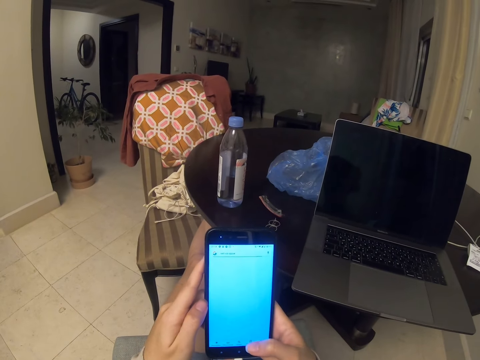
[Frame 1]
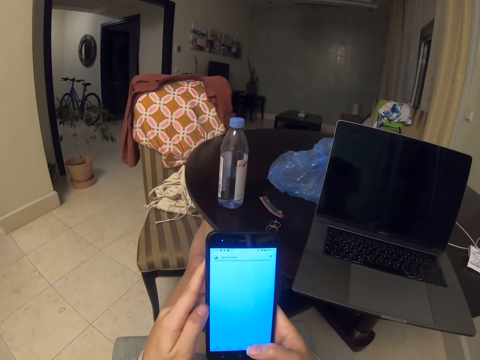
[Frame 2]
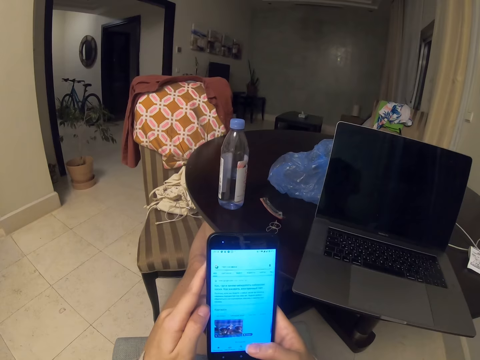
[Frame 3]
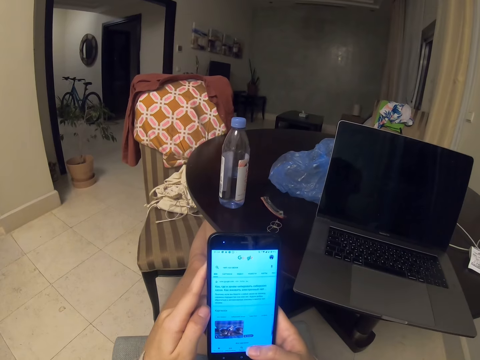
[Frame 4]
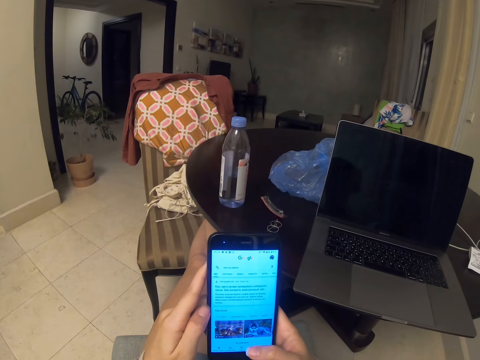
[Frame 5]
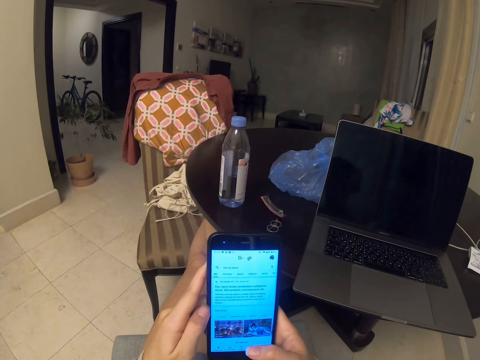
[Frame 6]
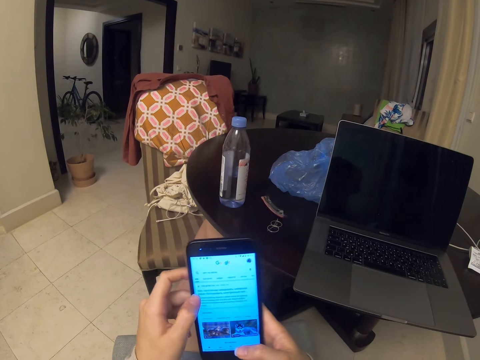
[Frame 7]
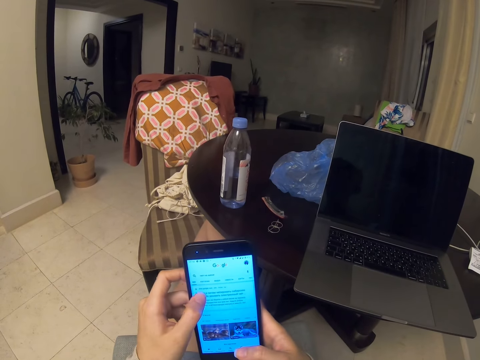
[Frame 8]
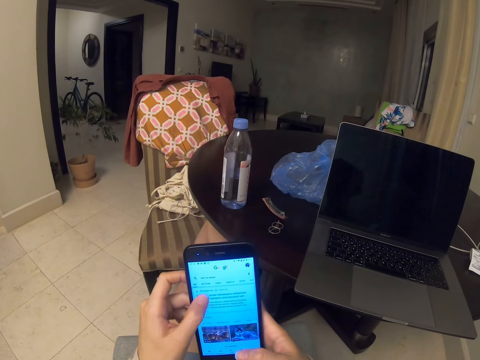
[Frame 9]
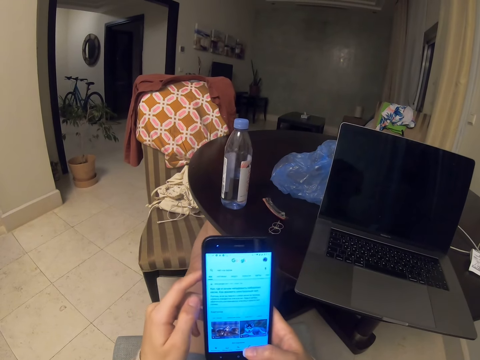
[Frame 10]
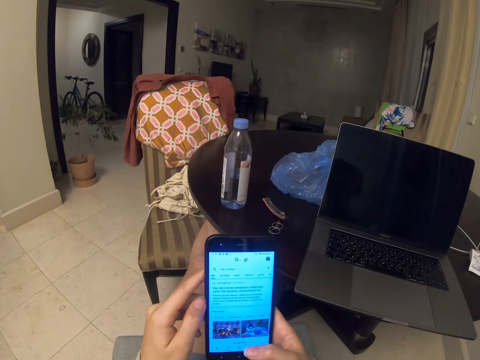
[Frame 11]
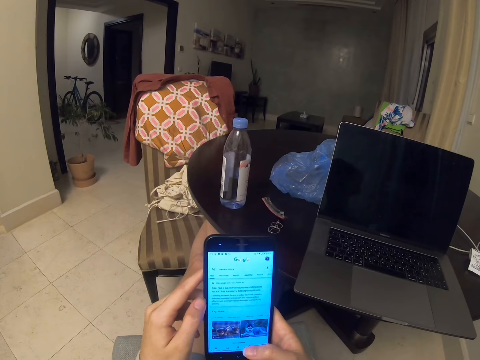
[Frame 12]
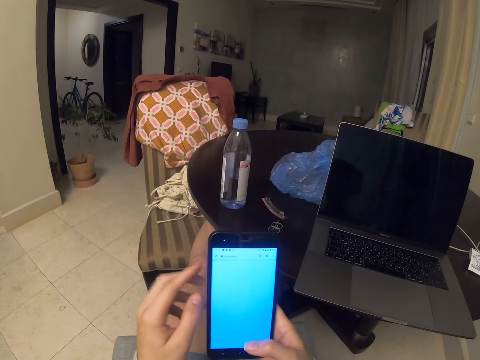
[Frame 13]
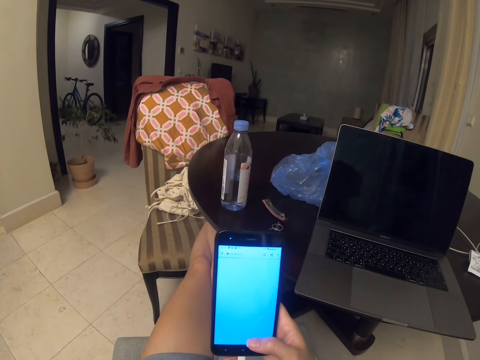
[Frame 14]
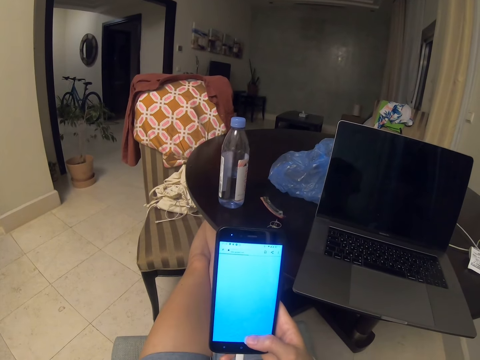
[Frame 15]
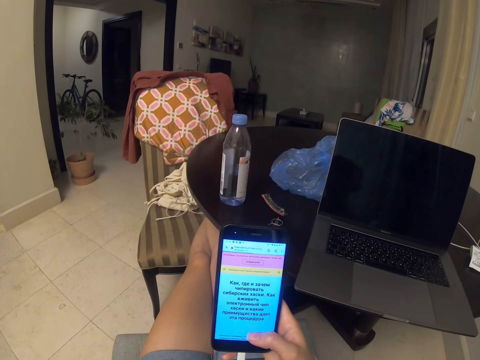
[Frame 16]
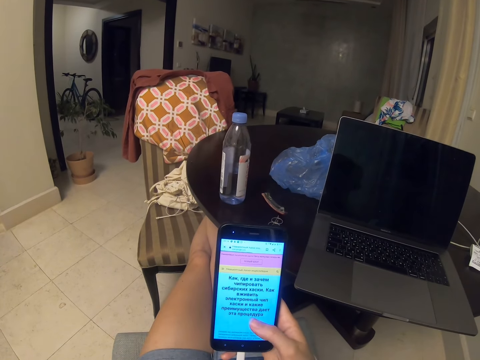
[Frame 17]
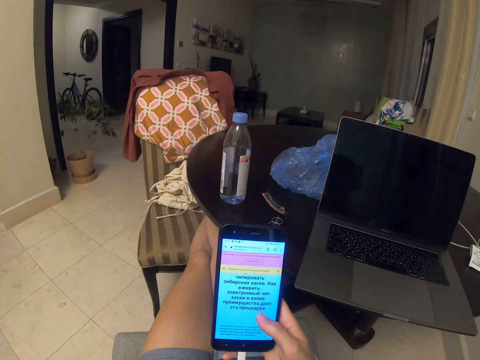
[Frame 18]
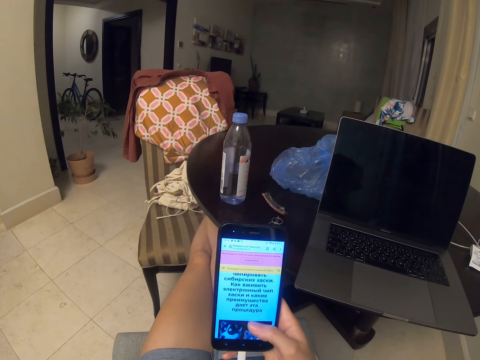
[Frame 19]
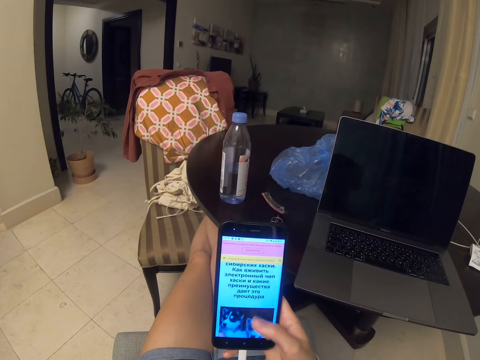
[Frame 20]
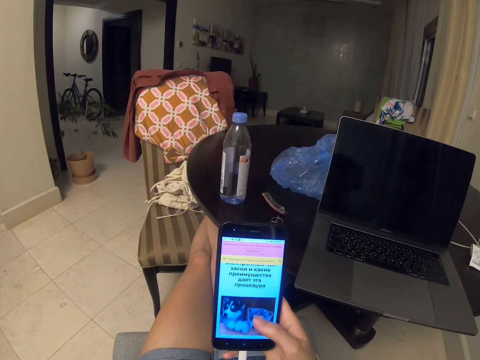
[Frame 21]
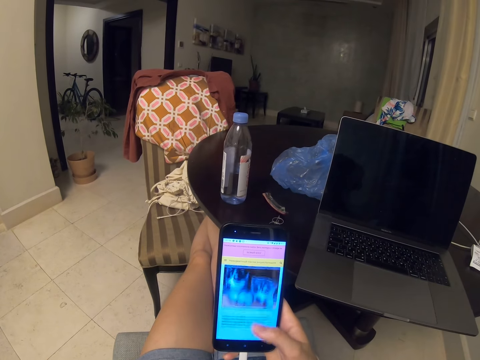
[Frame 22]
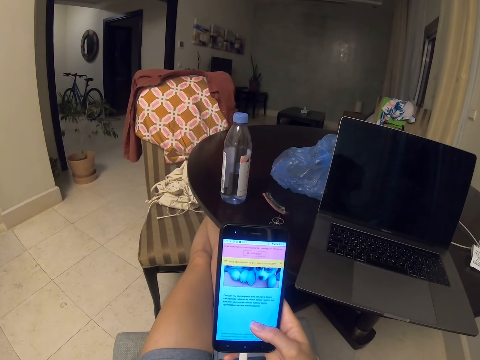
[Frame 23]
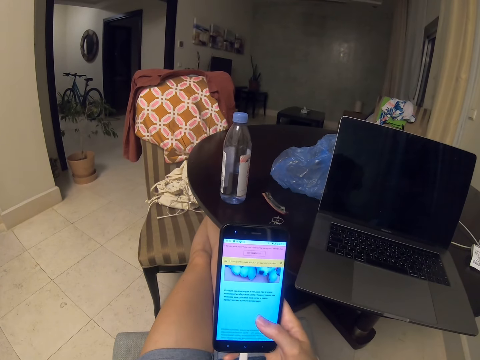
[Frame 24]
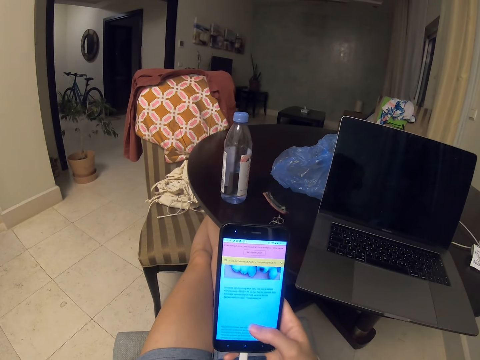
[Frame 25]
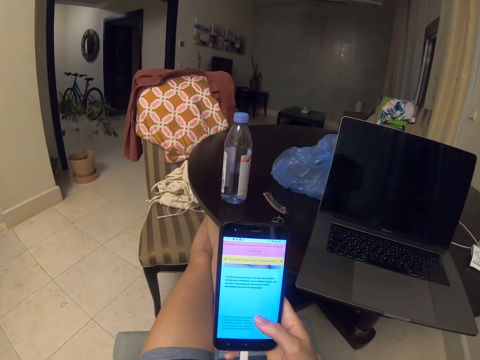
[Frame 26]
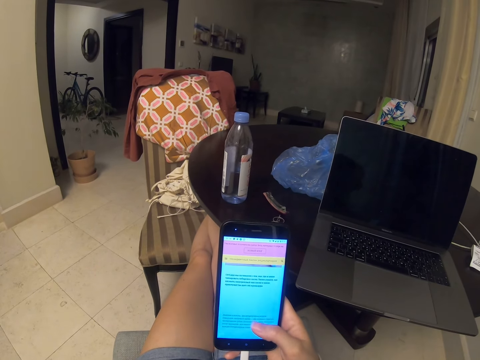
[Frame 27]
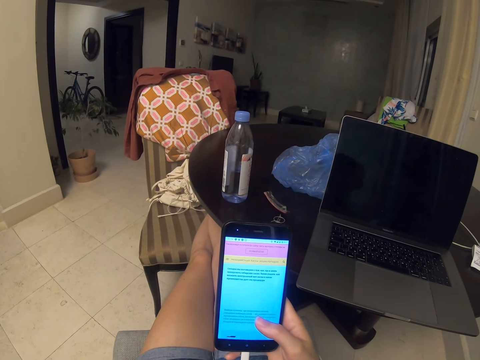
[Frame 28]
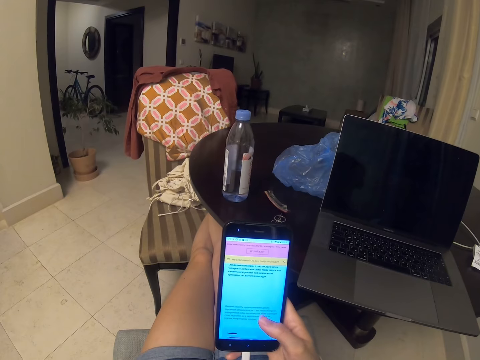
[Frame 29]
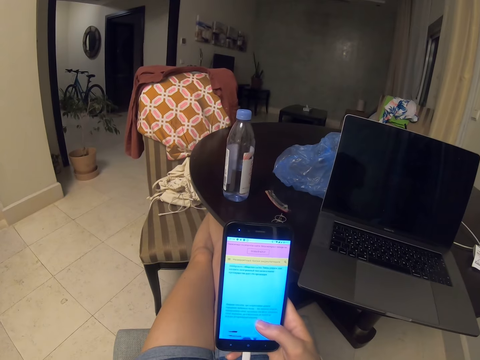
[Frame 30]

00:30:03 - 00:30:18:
The camera wearer opens a page. They tap the screen. They touch their face. They scroll.

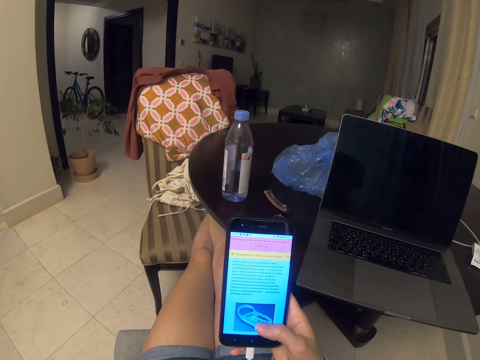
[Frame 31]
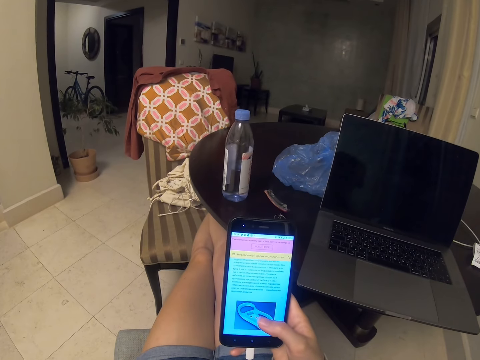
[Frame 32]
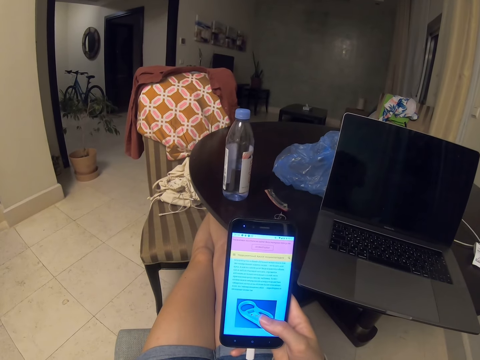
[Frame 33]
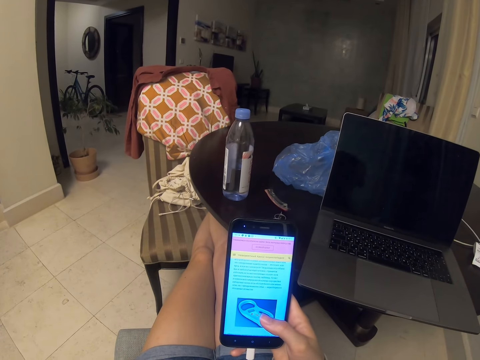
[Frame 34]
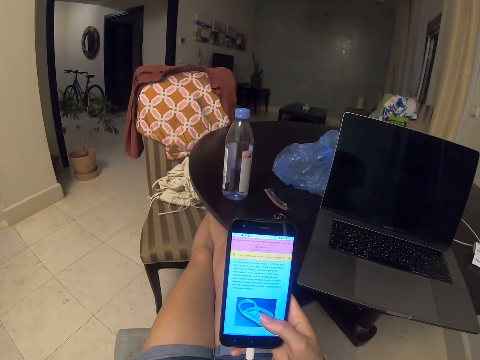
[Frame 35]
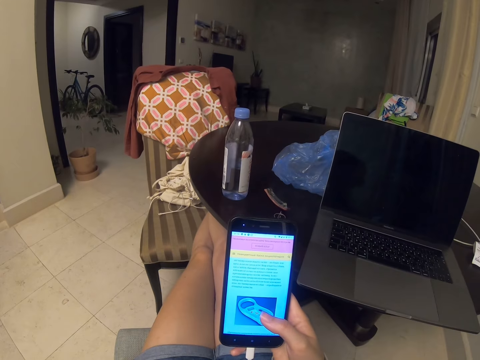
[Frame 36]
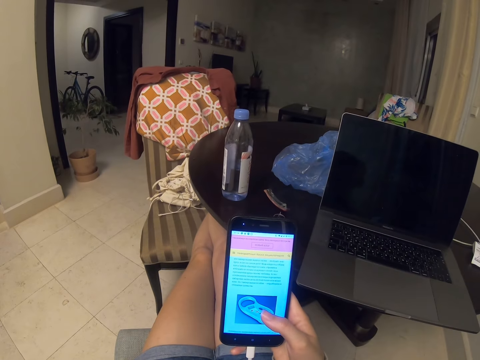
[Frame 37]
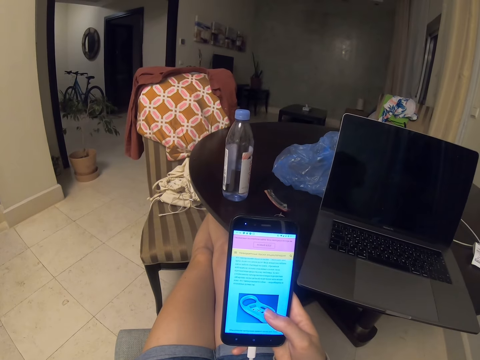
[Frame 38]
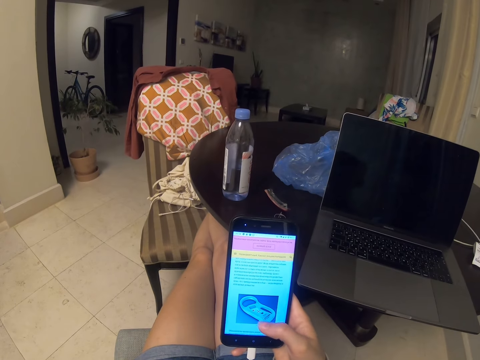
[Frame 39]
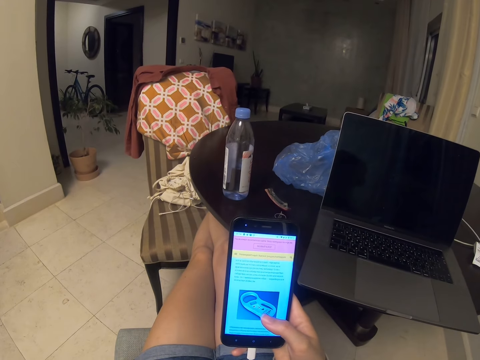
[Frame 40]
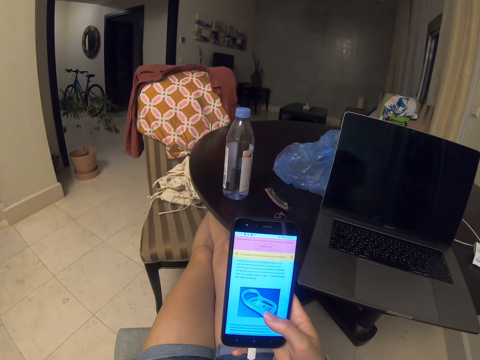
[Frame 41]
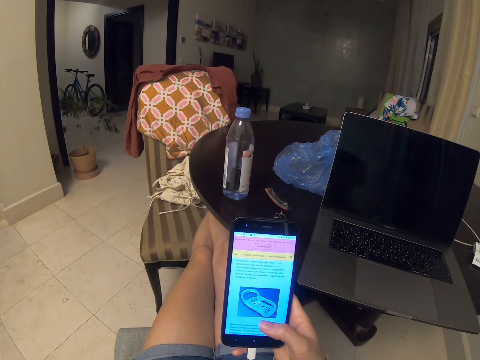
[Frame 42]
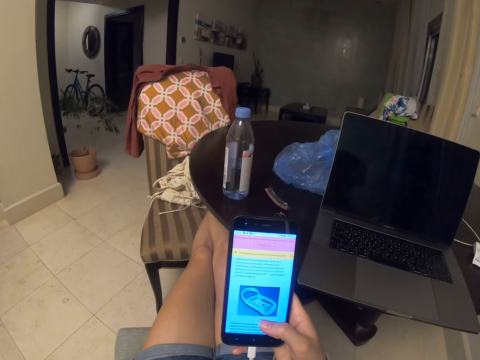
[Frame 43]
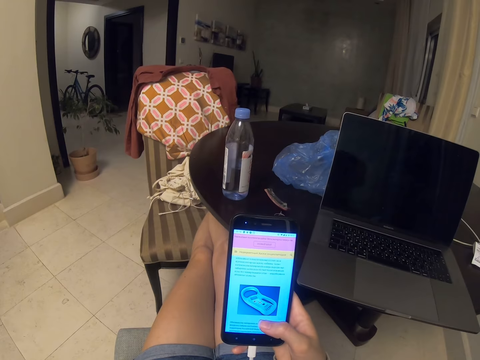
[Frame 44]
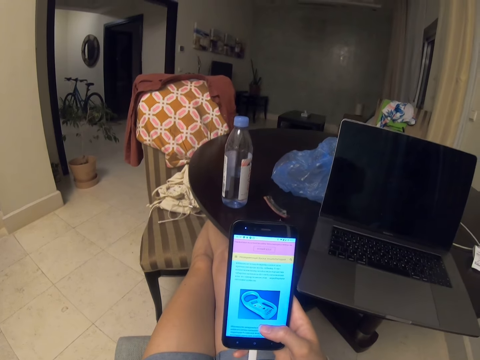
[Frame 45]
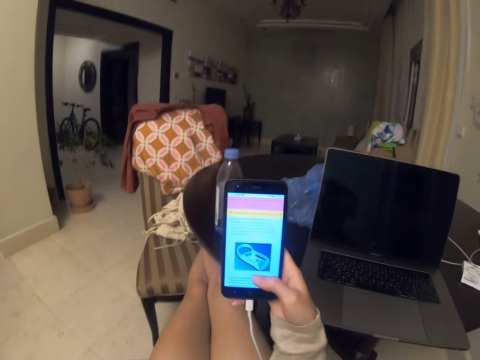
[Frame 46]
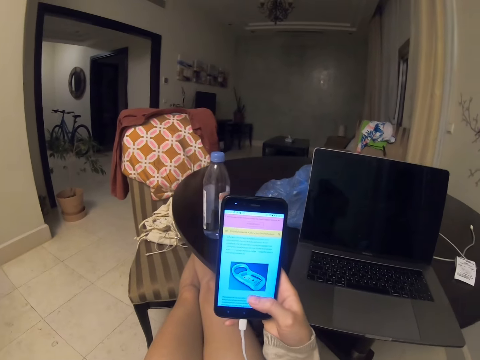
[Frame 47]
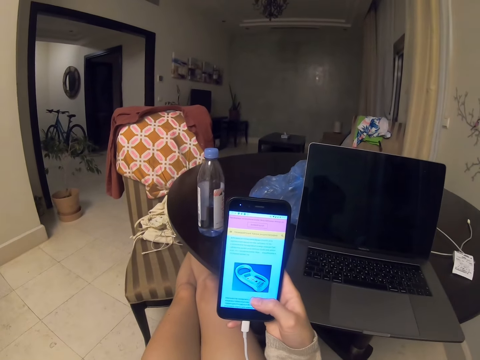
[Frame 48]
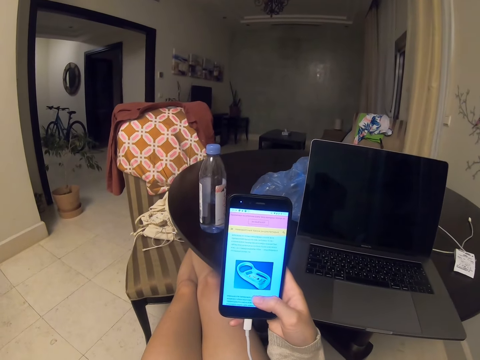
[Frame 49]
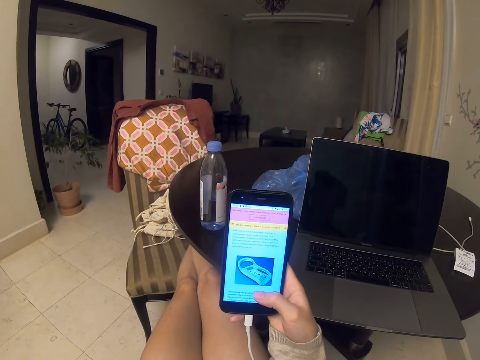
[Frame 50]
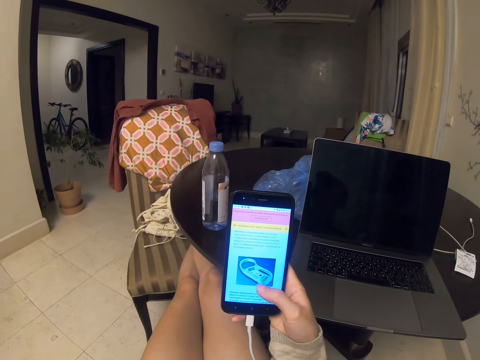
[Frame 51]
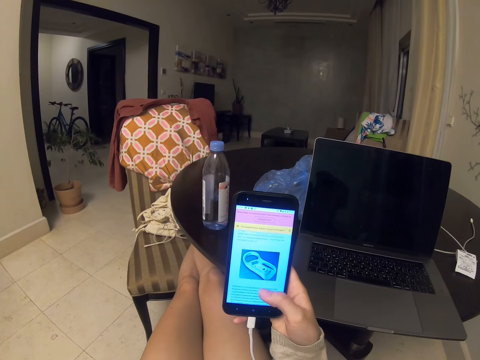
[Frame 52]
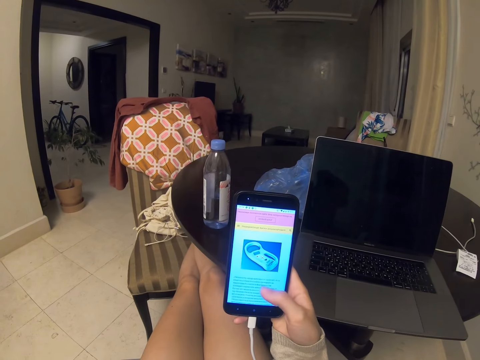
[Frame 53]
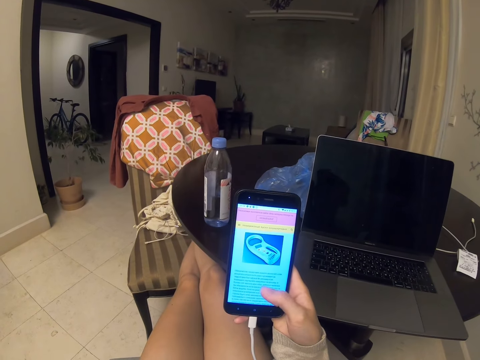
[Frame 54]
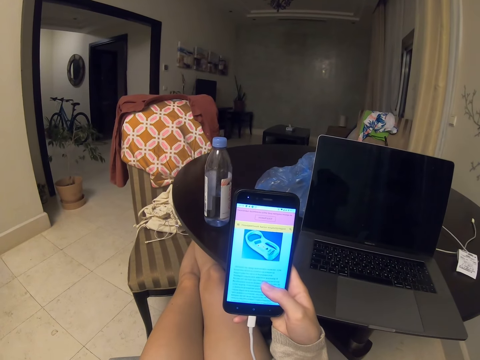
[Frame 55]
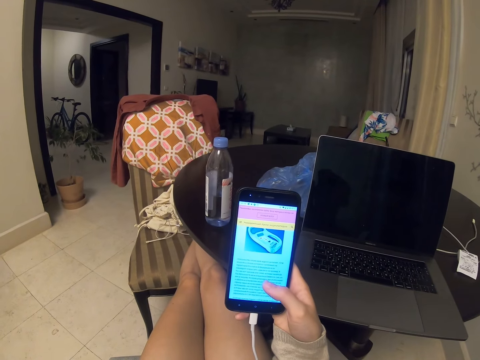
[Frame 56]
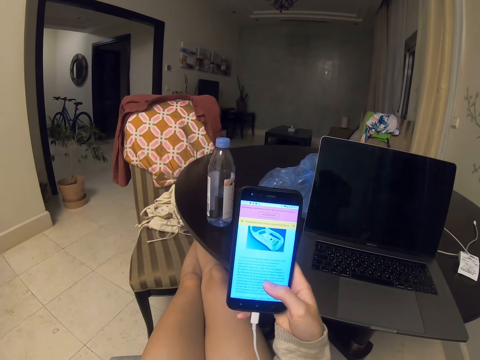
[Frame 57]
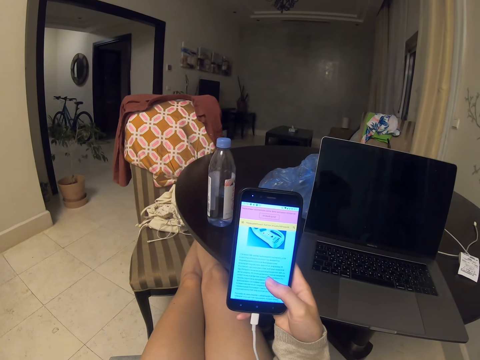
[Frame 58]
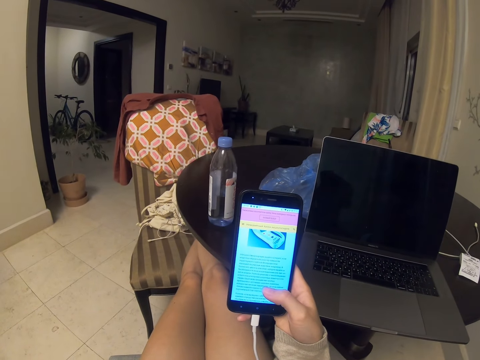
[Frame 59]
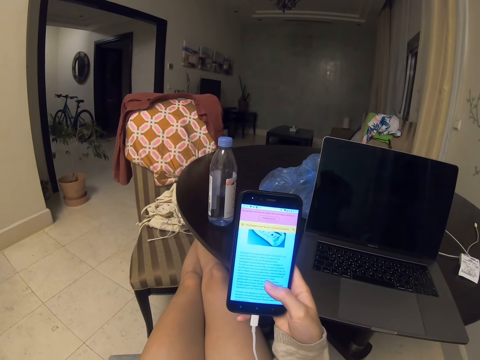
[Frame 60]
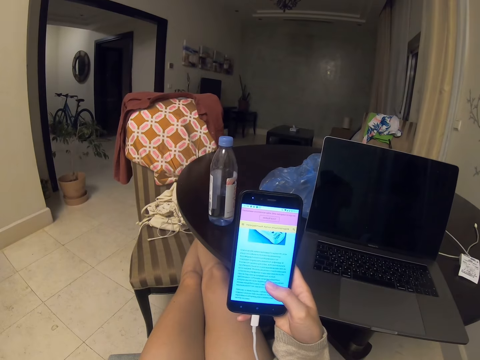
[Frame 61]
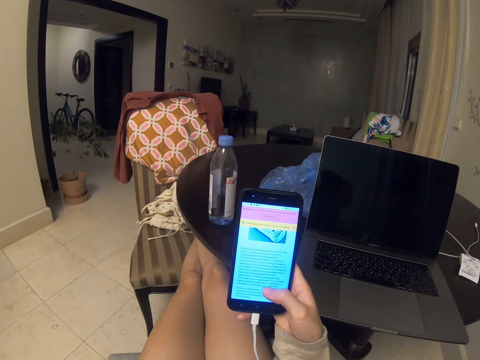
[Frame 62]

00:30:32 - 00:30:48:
The camera wearer reads. They scroll.
